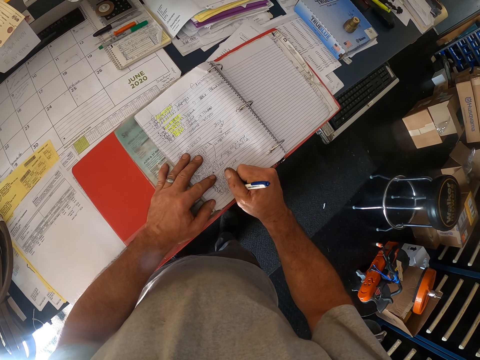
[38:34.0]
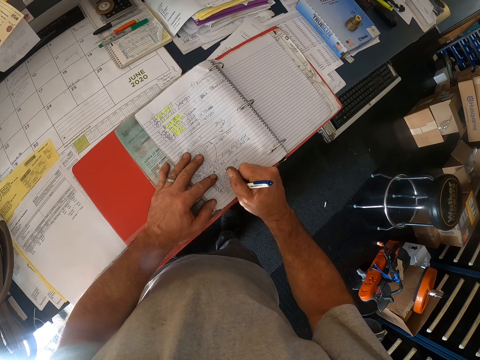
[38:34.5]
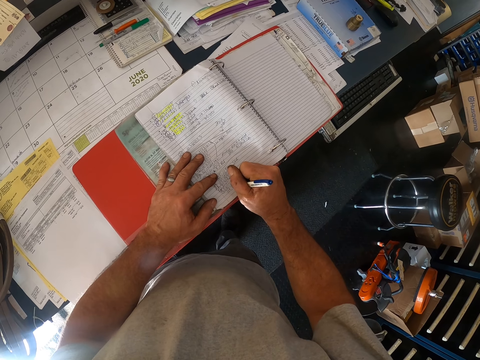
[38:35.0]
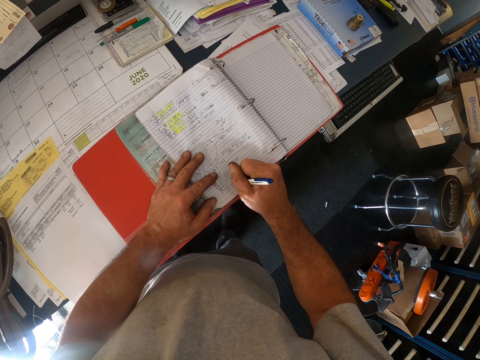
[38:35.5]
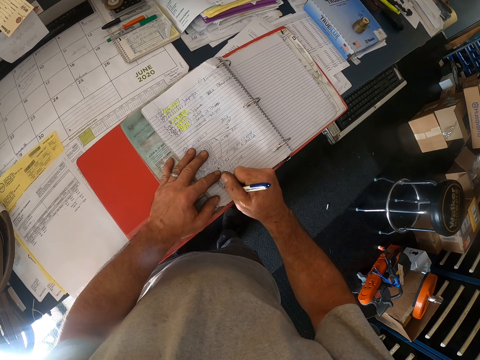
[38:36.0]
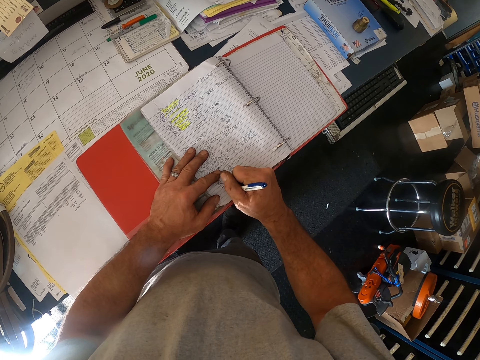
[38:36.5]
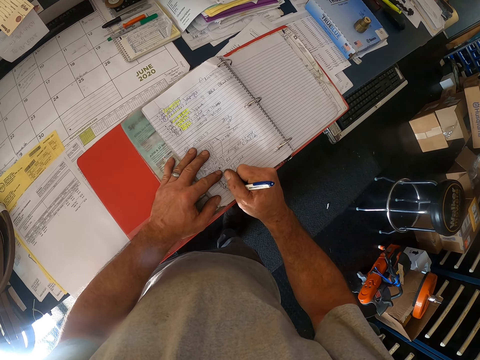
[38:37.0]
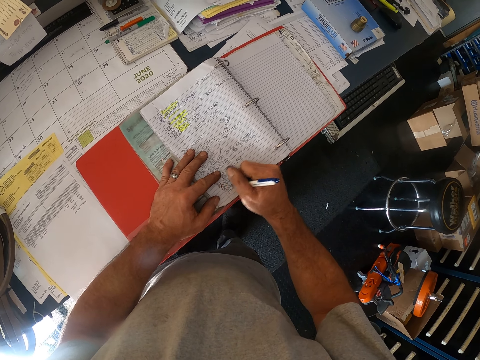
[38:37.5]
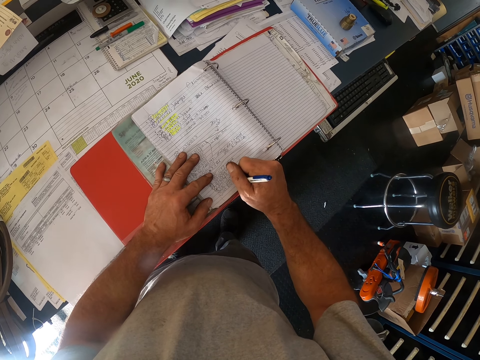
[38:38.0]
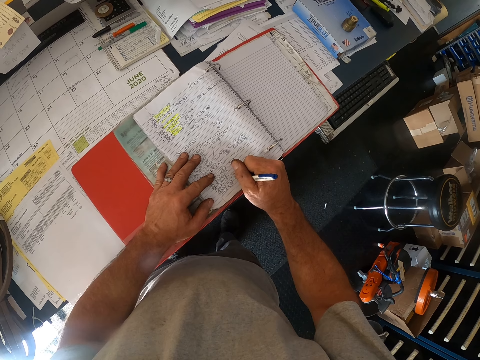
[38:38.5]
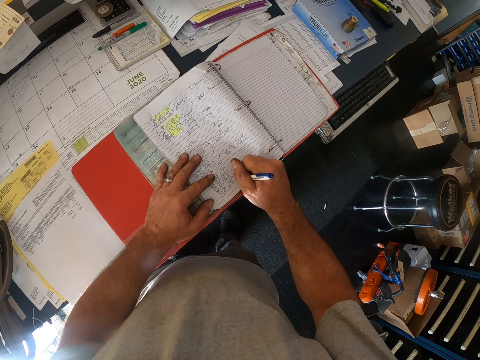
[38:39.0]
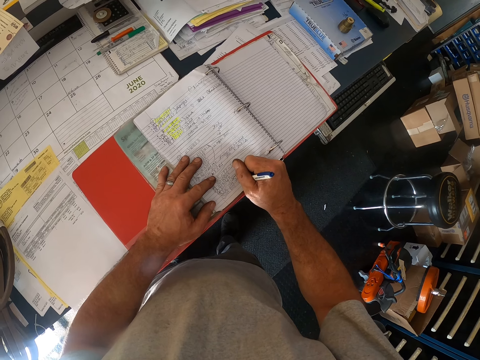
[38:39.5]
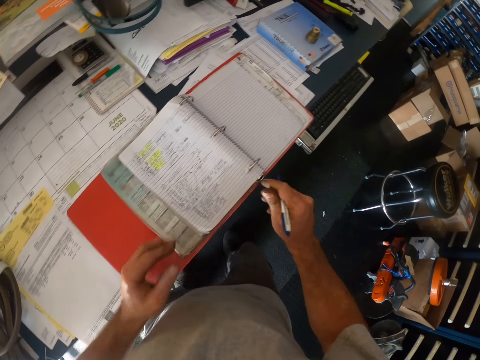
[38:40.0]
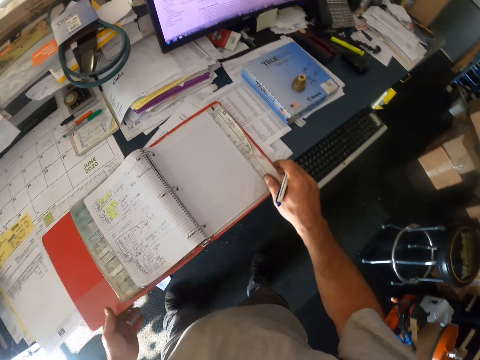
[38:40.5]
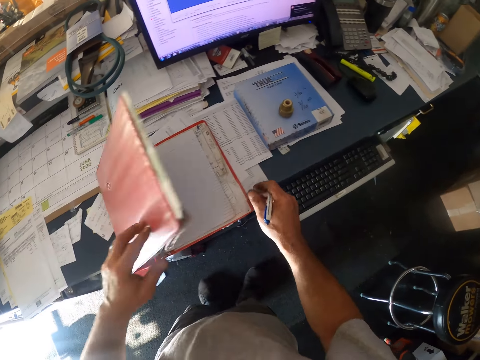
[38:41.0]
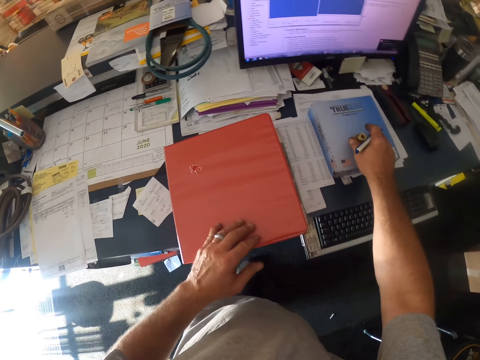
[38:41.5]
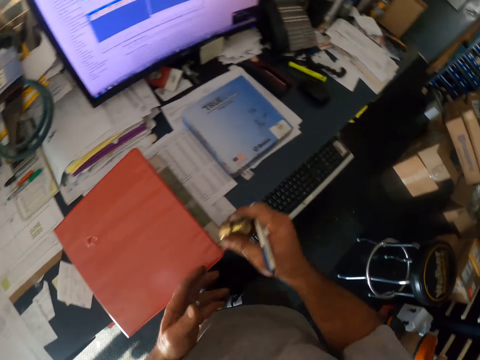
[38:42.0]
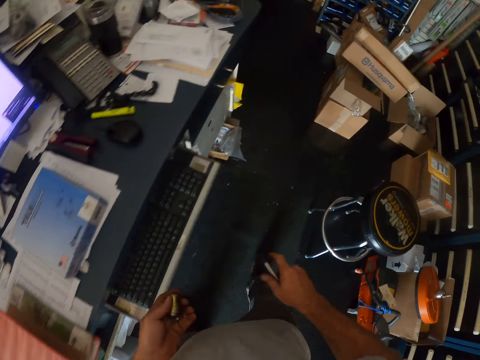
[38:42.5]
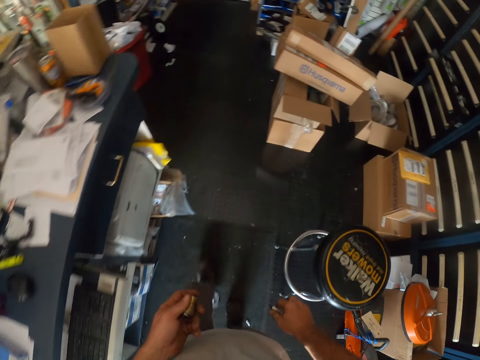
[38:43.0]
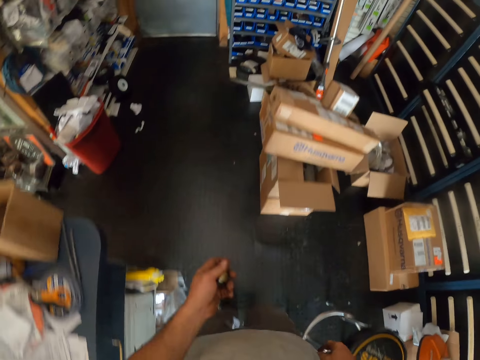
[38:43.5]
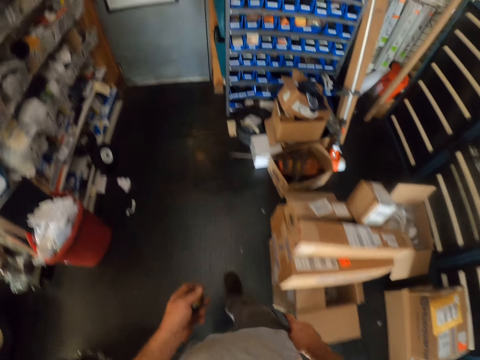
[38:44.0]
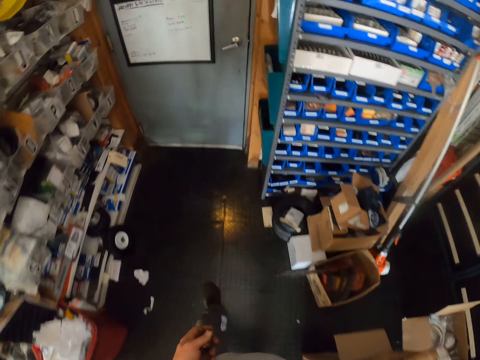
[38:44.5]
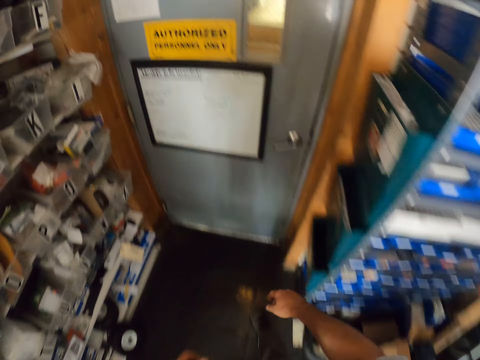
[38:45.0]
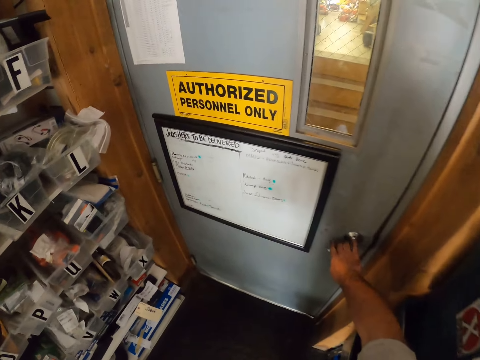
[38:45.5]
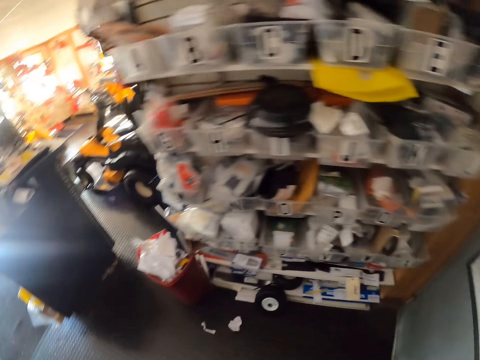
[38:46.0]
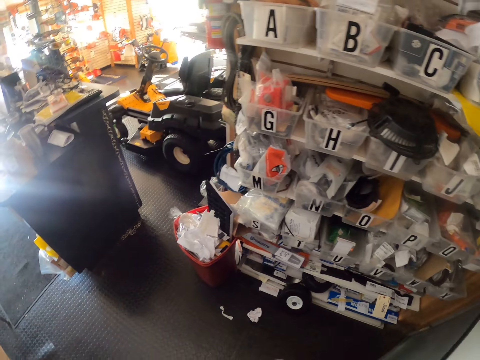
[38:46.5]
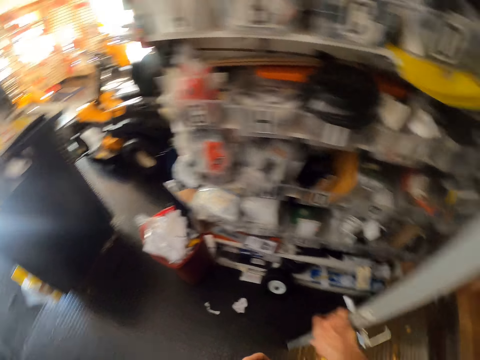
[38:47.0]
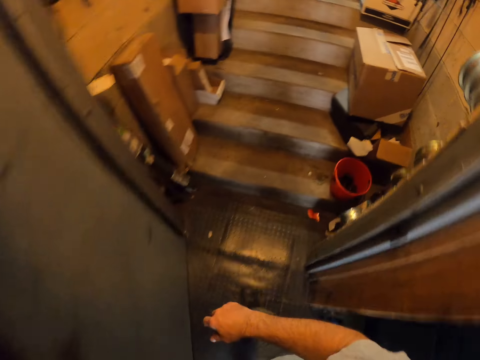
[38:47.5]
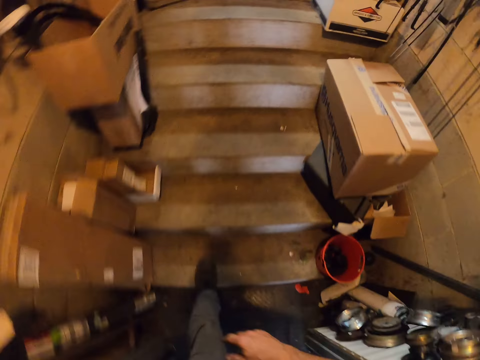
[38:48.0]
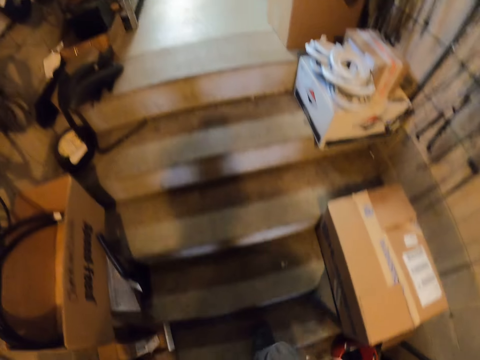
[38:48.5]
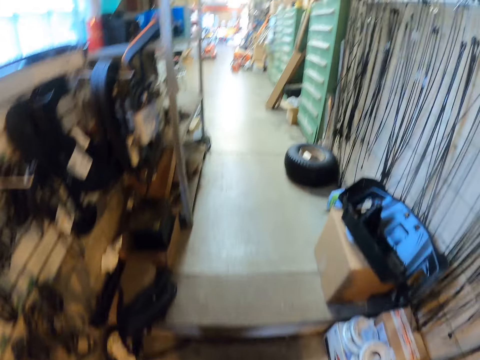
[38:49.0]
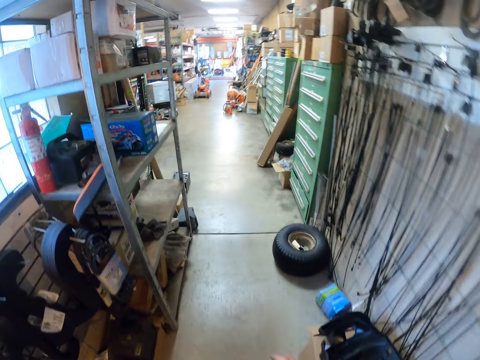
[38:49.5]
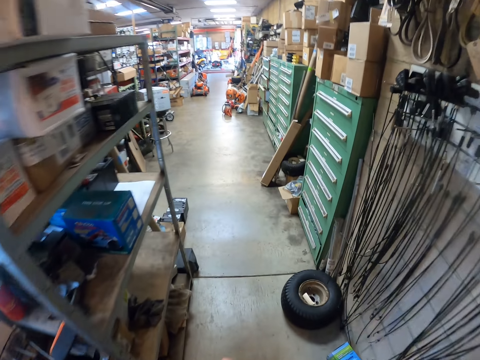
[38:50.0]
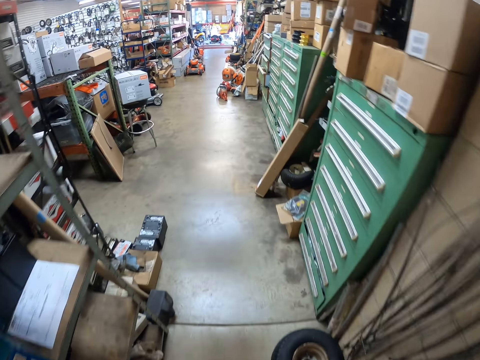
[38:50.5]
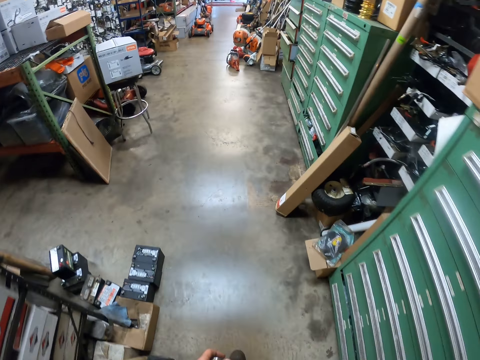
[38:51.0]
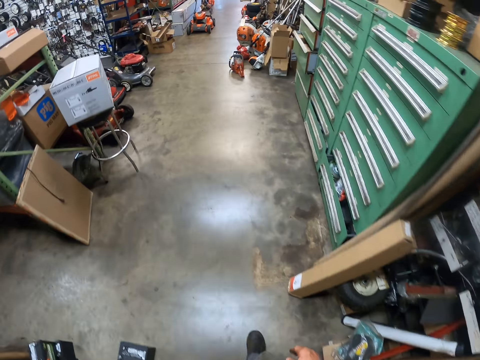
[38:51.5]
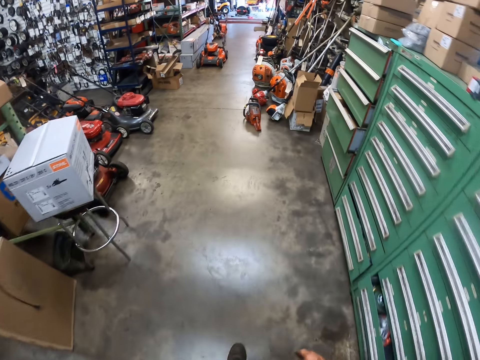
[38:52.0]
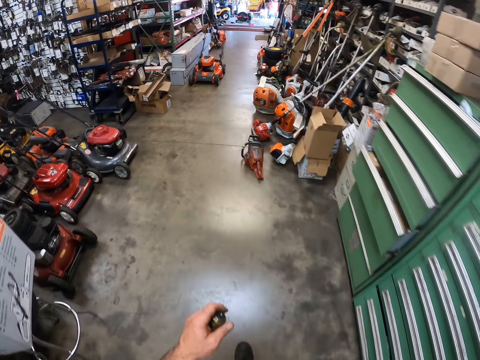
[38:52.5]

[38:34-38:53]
The camera wearer closes the book. They pick up the bolt or bearing from the table. They shift the bearing to the left hand. They carry the bearing to the workshop. They walk towards a door. They open the workshop door. They turn around. They walk to the workshop. They walk up the stairs.

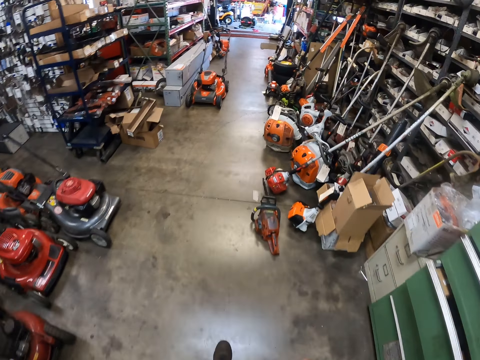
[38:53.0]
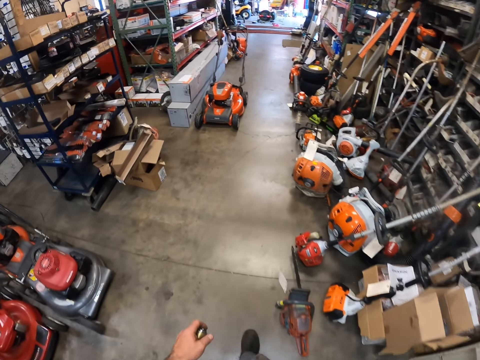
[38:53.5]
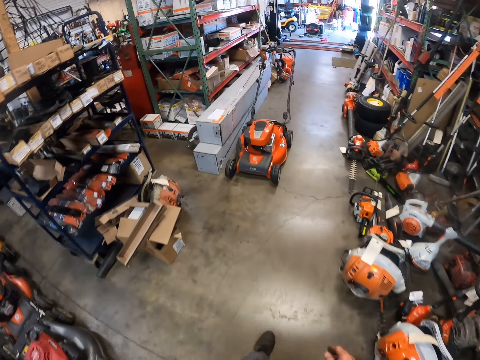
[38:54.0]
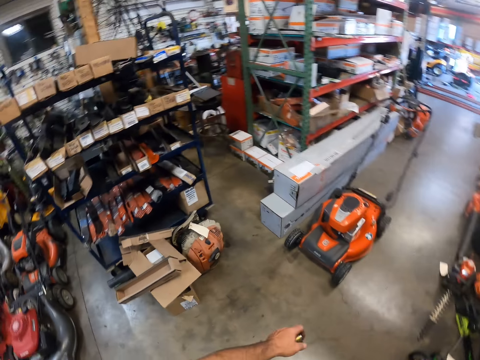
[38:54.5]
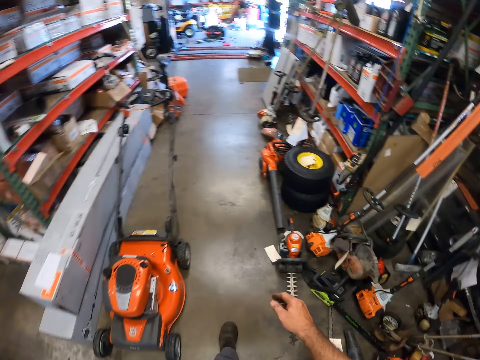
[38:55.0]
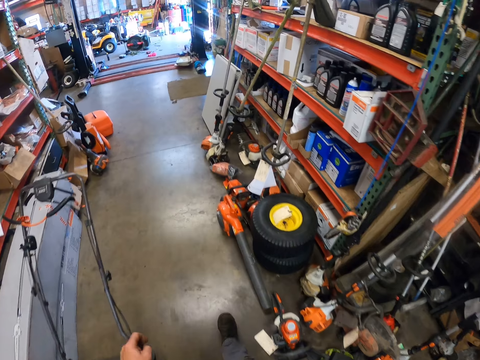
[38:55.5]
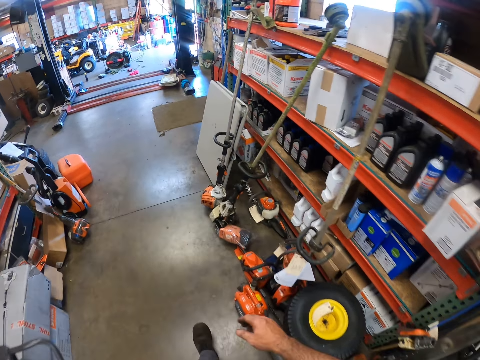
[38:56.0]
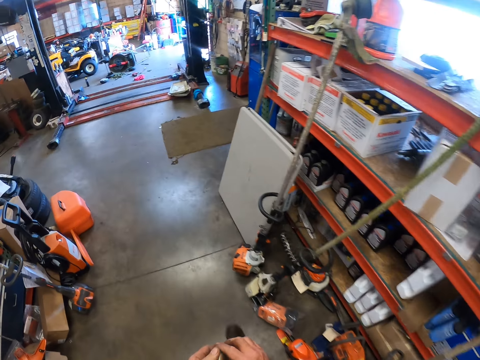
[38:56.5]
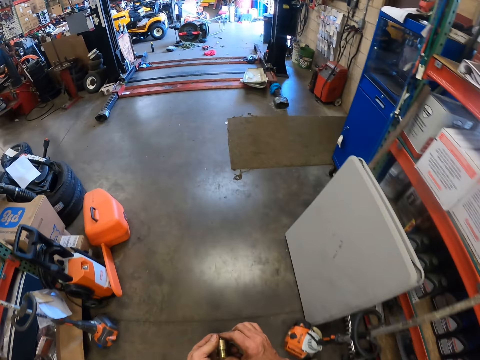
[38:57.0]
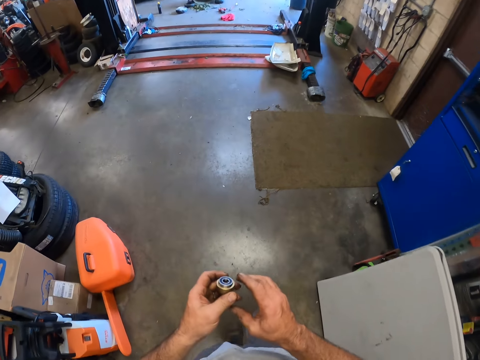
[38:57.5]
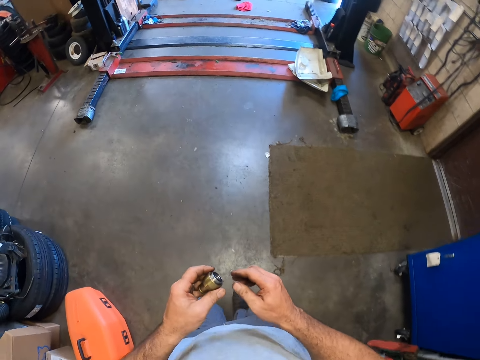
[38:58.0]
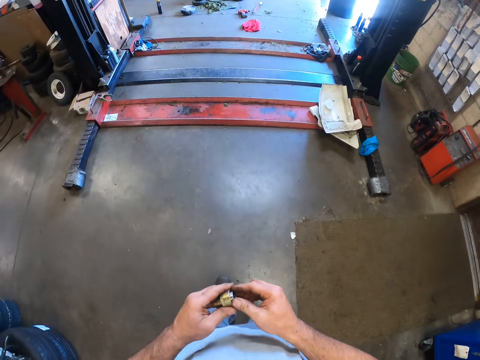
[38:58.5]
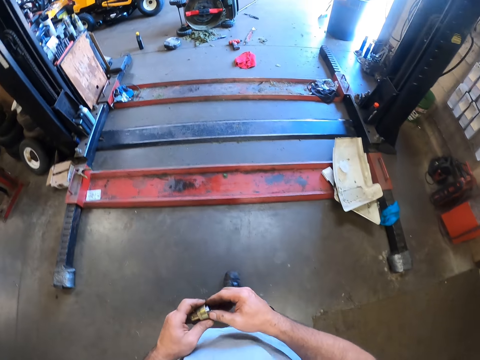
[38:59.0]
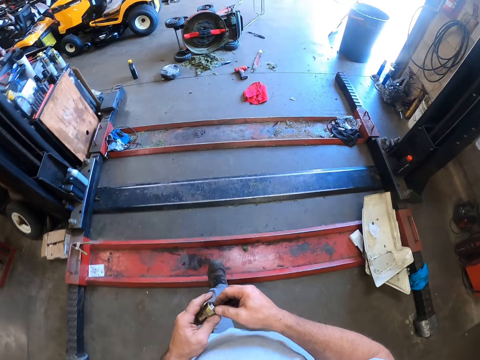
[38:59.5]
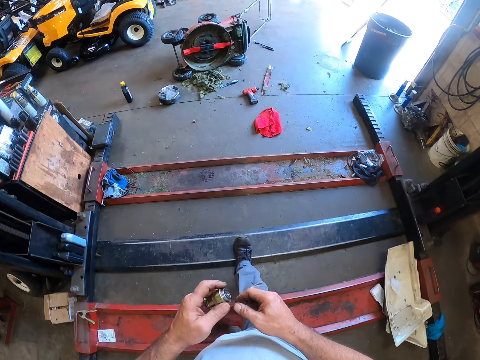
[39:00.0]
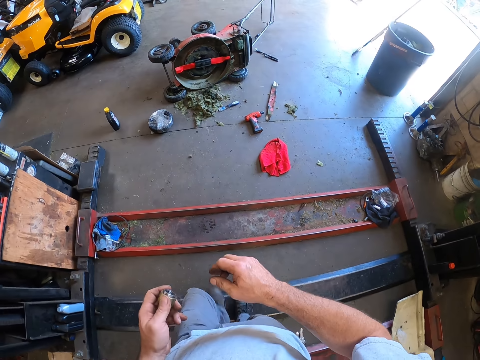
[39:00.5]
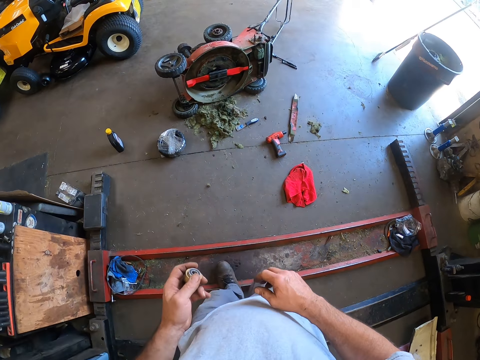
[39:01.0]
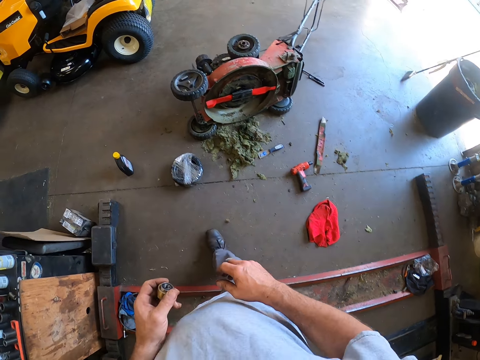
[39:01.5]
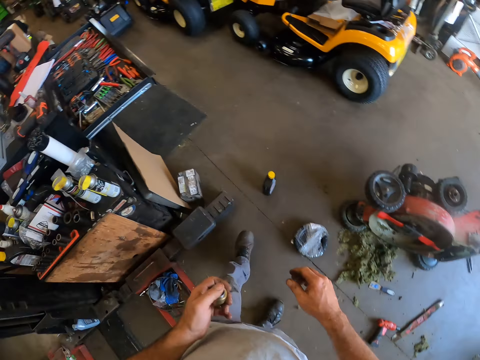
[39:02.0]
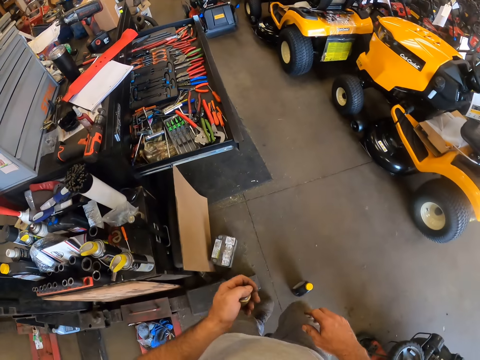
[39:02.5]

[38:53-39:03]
The camera wearer walks to the drawer. He turns the bearing on his way.
